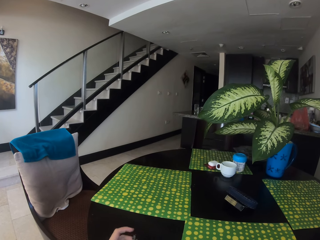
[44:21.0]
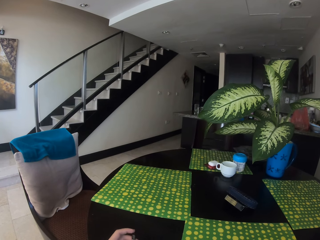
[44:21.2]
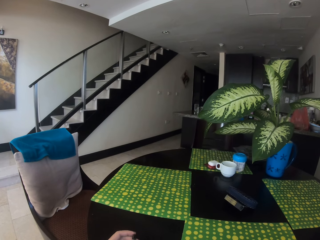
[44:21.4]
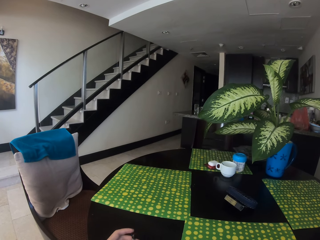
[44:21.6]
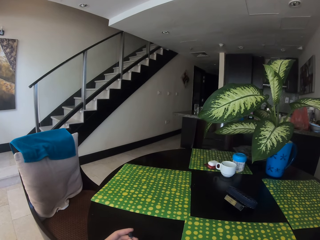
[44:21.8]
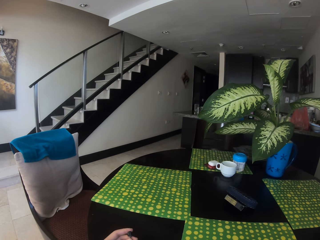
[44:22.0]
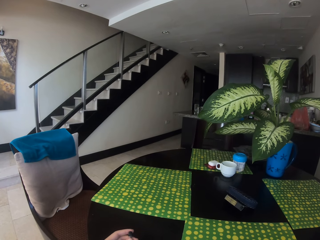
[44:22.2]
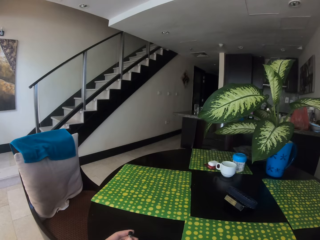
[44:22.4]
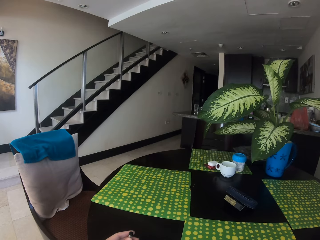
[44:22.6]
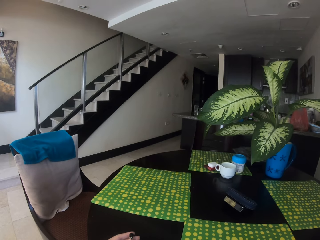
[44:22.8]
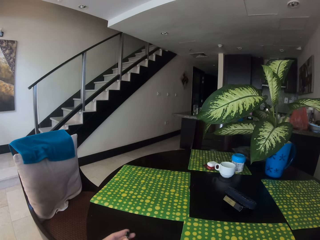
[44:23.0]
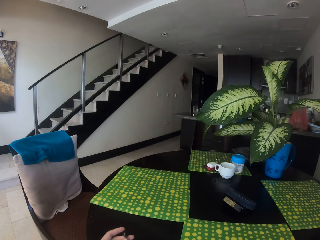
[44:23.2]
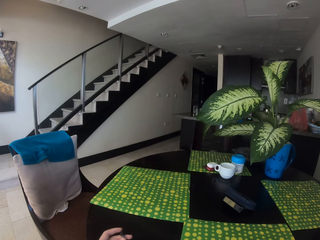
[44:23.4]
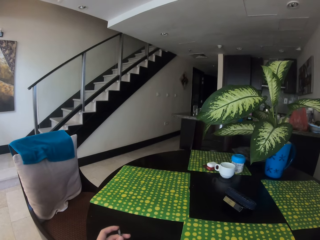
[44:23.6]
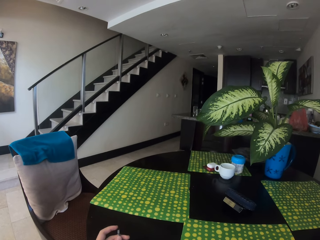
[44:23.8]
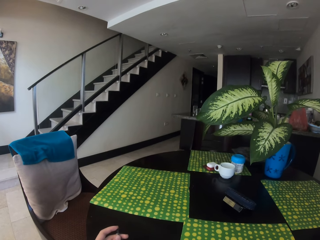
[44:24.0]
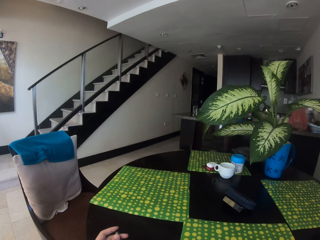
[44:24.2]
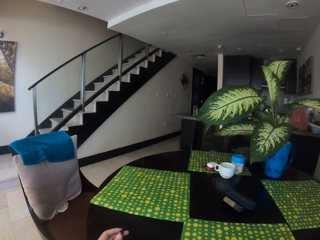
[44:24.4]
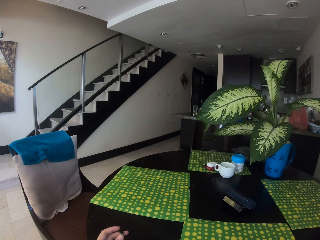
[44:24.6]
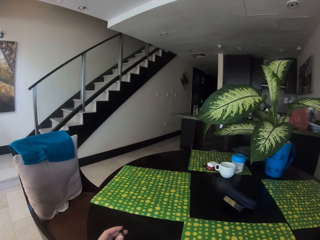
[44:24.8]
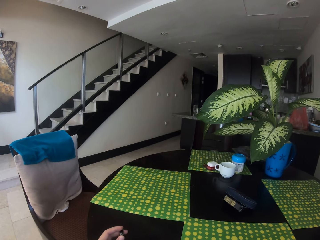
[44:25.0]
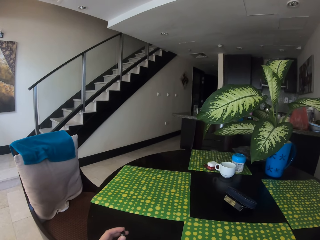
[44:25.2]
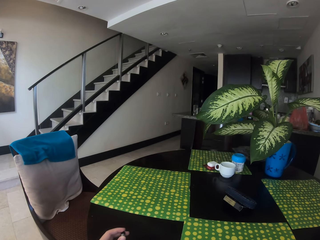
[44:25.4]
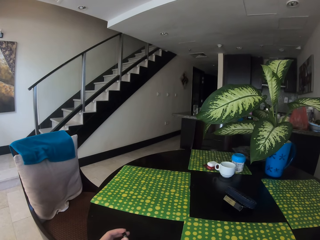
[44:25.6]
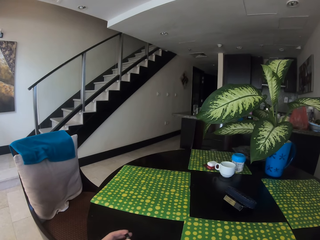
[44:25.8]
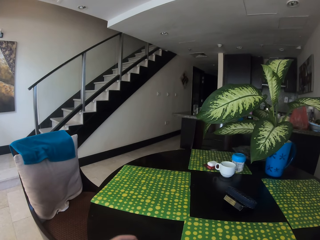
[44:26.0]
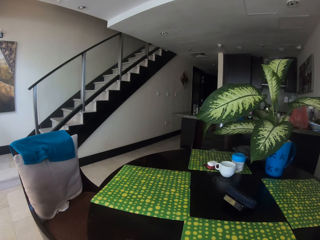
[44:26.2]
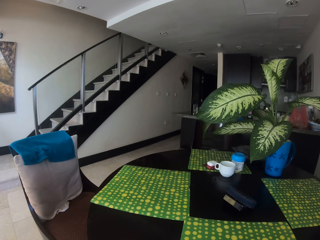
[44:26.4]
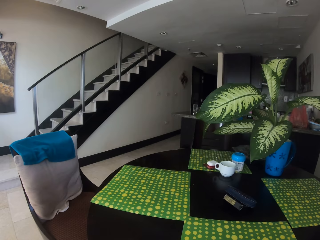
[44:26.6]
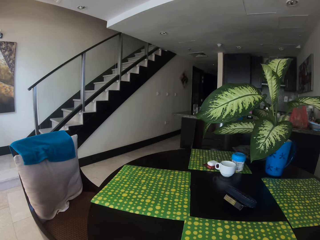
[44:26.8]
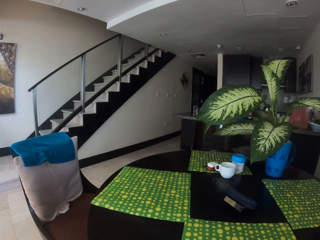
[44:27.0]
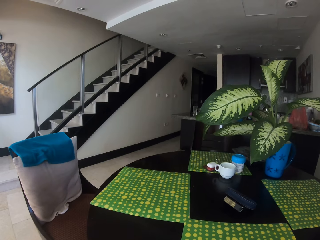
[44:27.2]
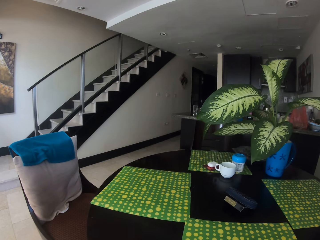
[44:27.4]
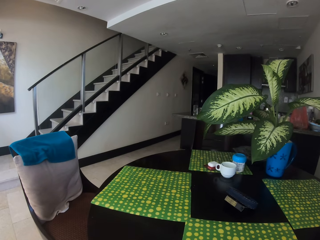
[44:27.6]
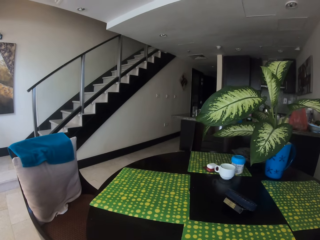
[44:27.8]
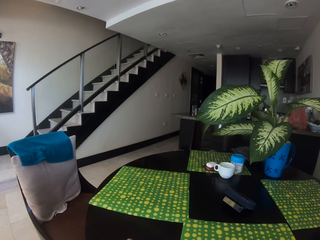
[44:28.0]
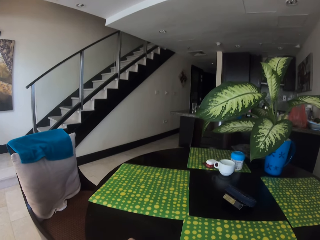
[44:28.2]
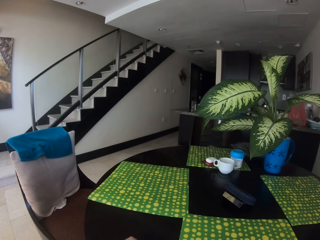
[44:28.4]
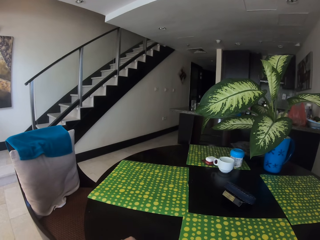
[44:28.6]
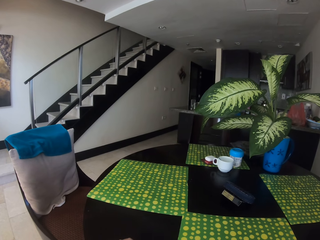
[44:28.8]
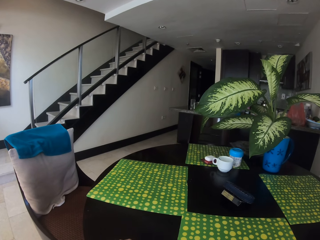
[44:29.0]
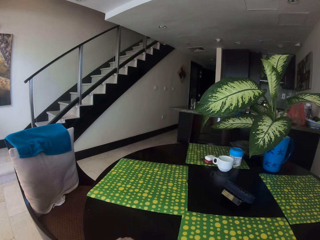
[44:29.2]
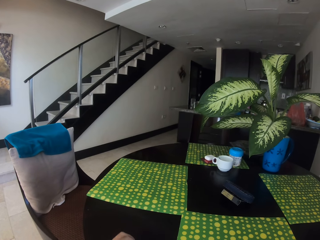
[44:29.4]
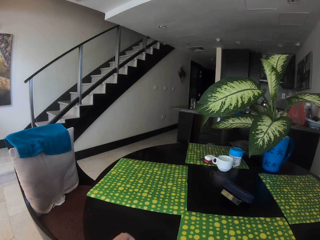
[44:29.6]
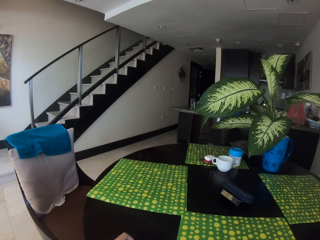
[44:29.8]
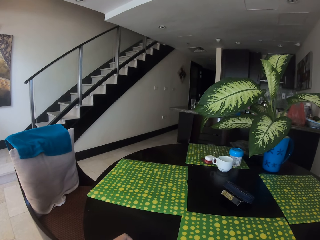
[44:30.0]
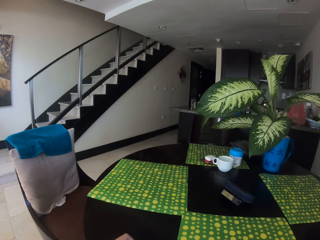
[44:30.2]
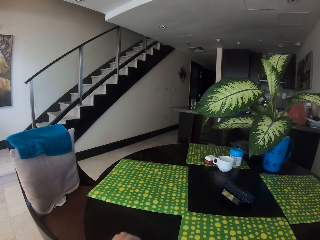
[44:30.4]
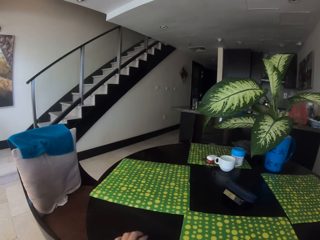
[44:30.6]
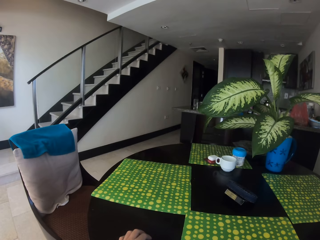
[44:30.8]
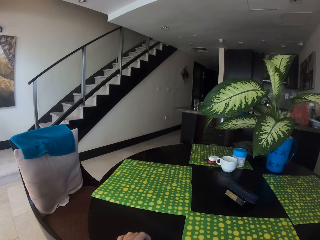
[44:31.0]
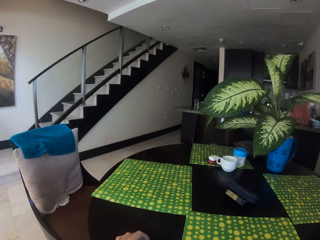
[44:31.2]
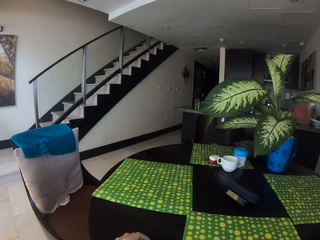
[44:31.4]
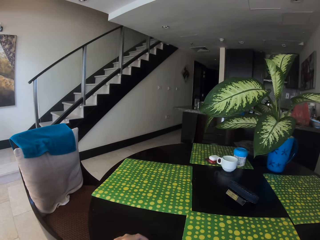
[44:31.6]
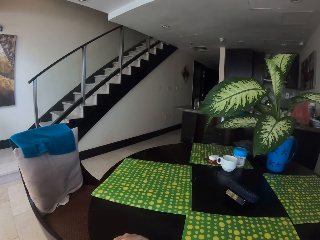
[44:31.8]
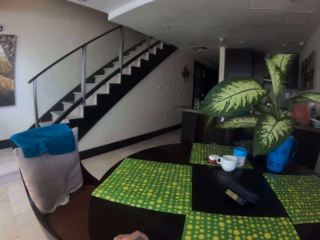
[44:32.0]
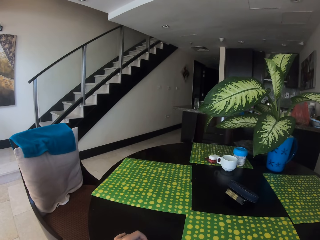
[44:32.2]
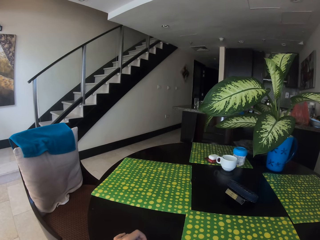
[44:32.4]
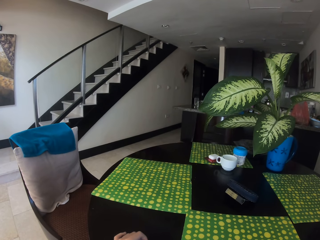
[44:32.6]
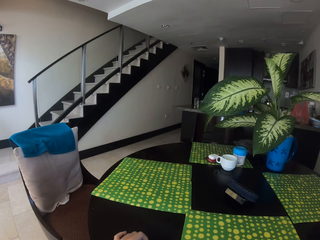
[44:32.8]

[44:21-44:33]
The camera wearer holds something.

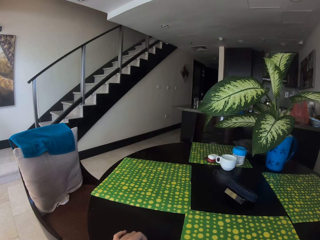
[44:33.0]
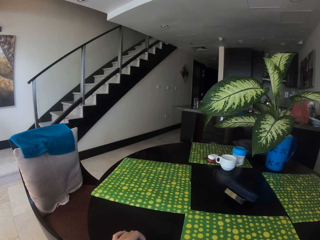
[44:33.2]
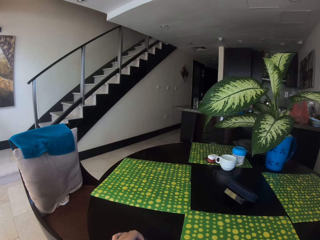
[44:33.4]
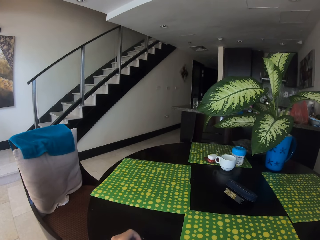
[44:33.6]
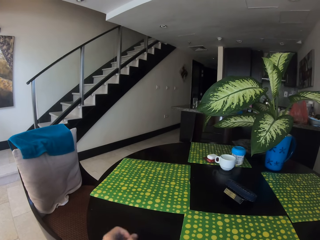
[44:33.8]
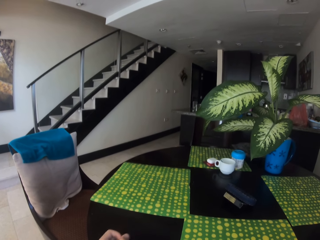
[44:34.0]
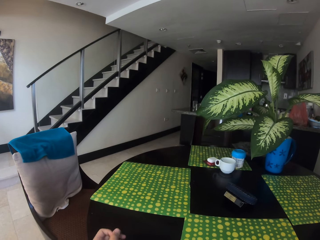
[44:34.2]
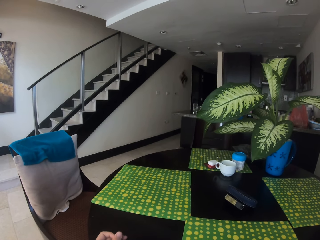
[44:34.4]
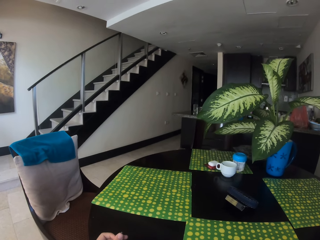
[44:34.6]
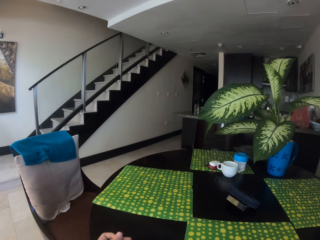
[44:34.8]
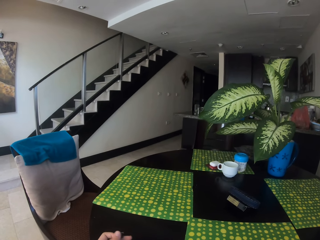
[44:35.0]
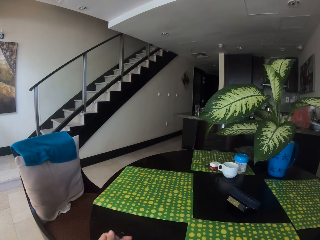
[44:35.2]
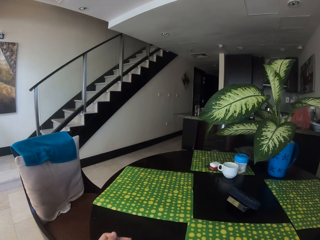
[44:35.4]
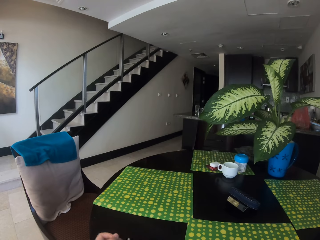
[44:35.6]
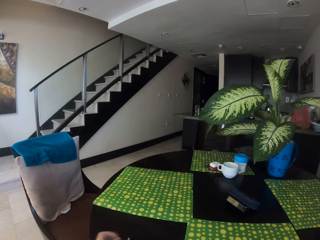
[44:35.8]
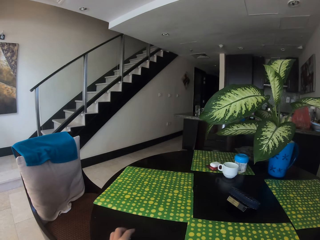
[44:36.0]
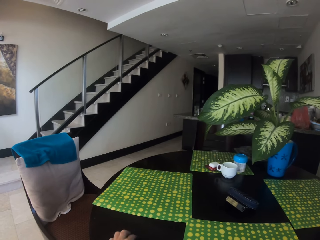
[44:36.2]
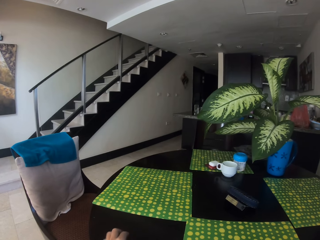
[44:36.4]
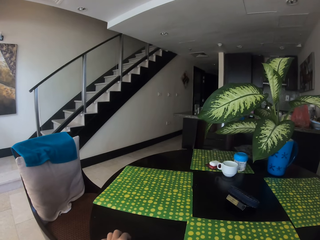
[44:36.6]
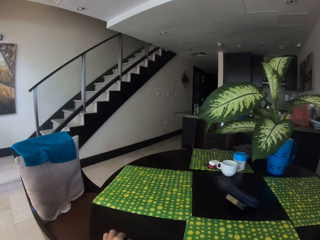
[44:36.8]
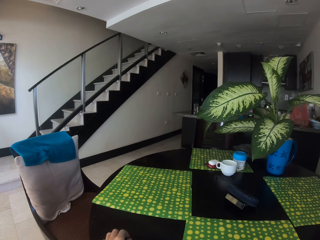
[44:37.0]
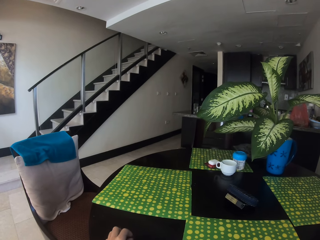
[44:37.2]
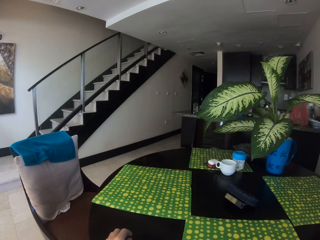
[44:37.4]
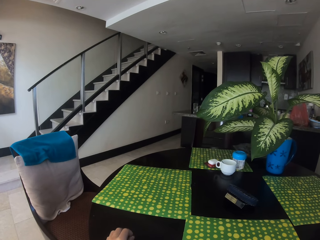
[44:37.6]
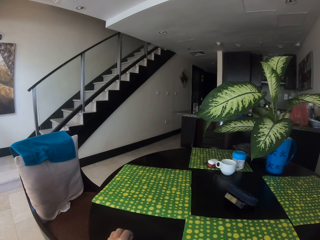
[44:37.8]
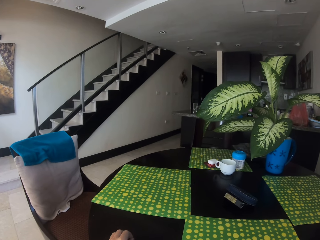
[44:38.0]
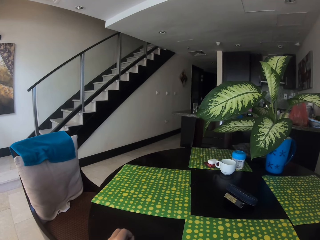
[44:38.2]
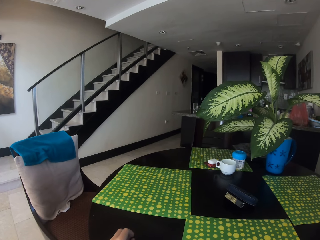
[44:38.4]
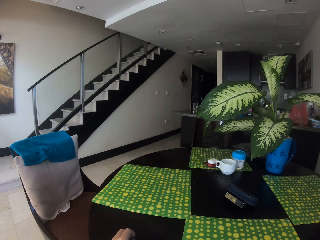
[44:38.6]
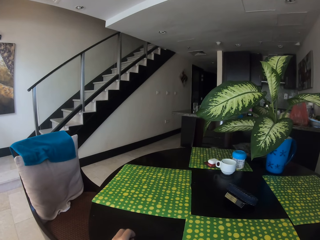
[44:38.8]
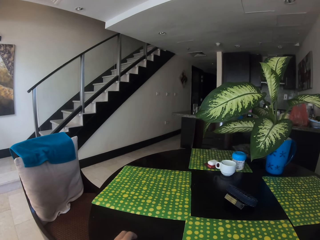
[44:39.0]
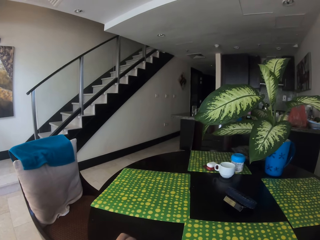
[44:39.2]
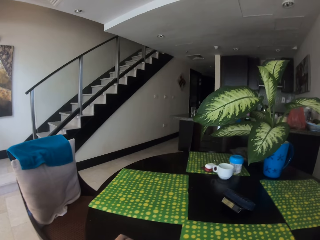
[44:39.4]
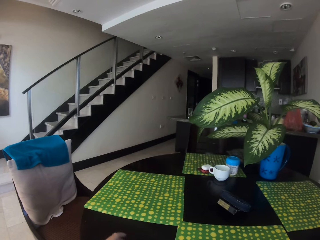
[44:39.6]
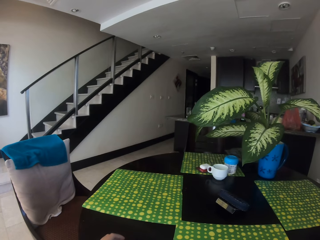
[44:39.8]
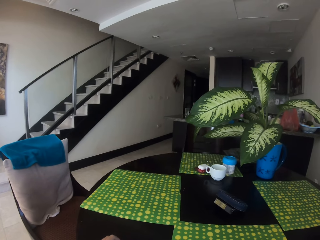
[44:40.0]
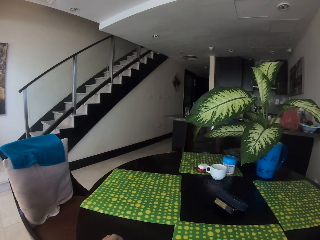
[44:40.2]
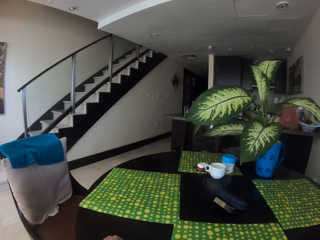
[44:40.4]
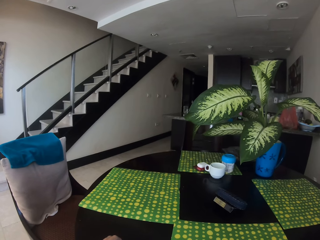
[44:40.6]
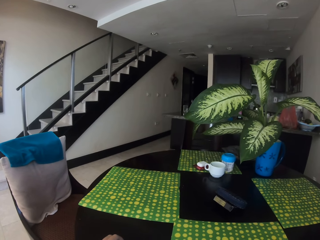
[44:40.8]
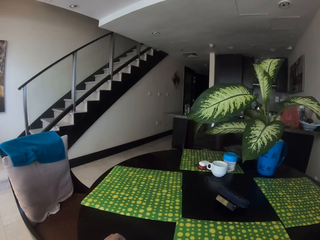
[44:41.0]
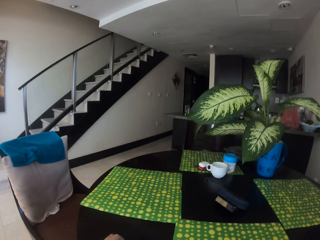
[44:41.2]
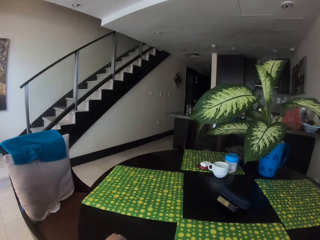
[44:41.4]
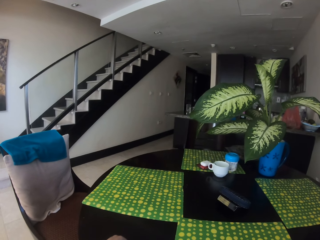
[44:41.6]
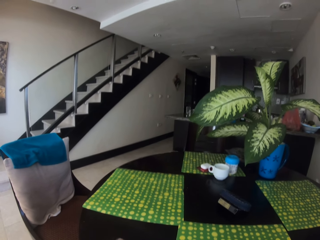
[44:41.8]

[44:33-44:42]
The camera wearer looks around the room.
